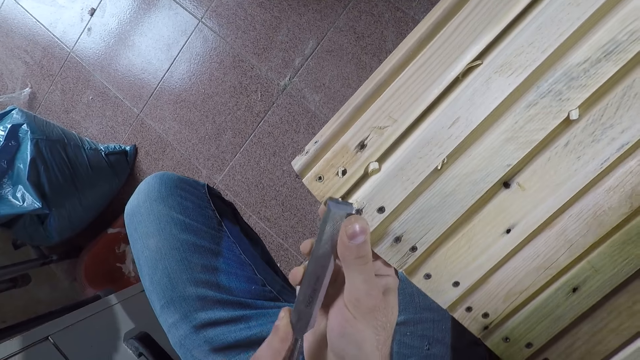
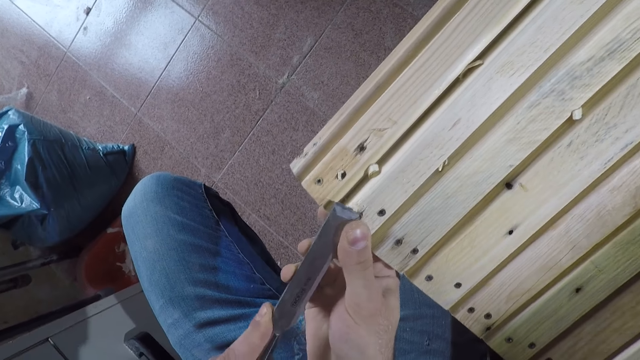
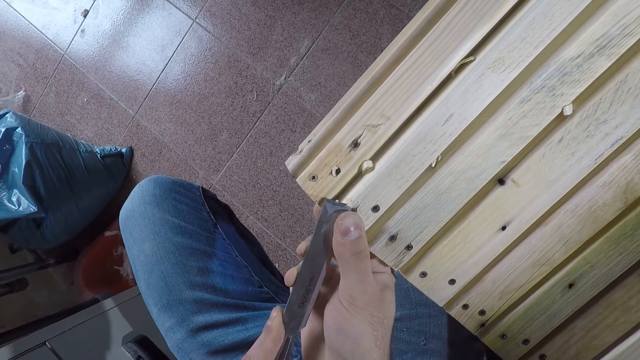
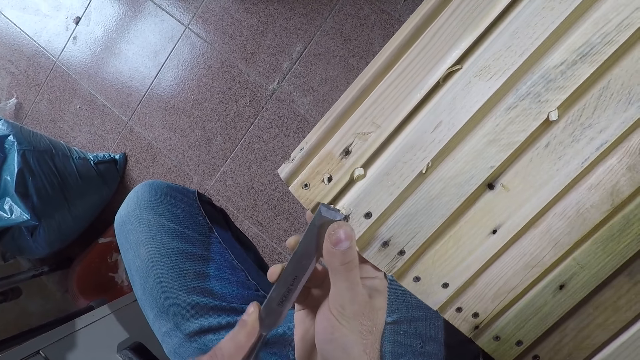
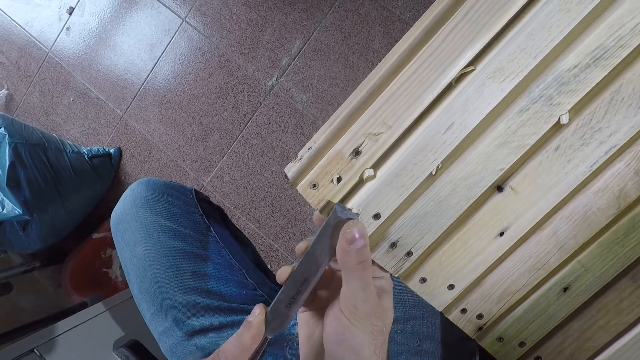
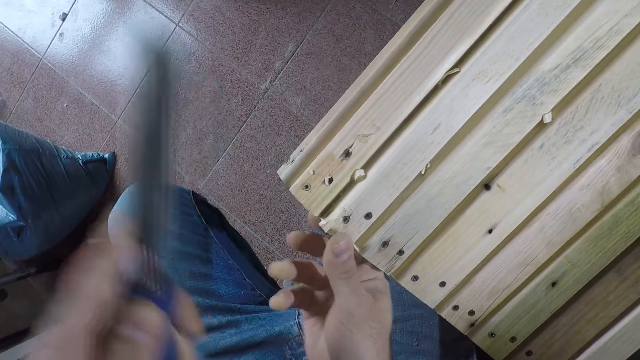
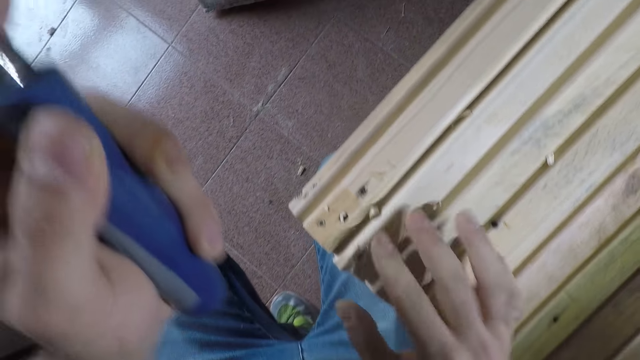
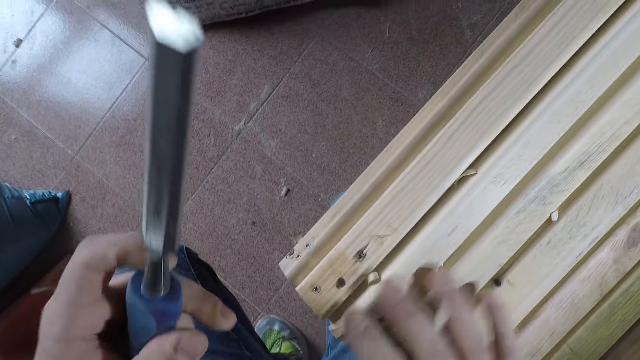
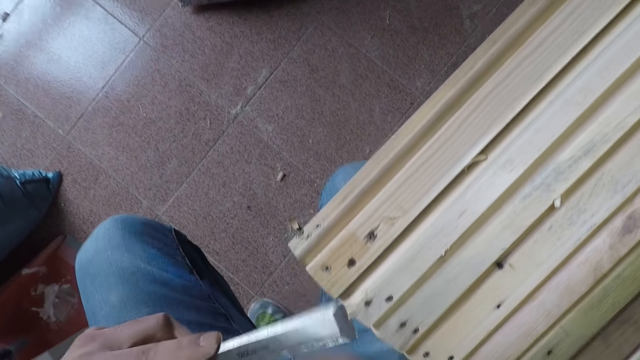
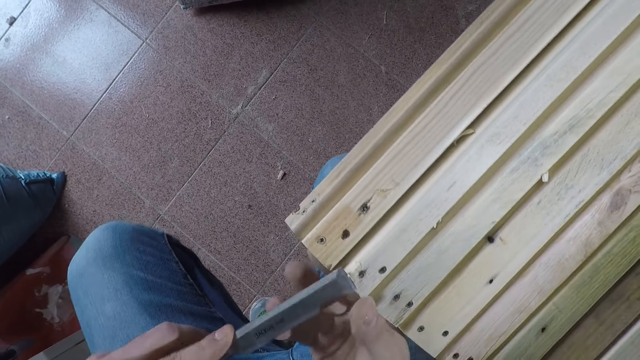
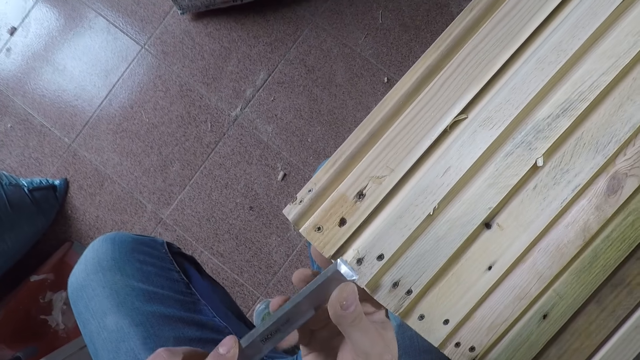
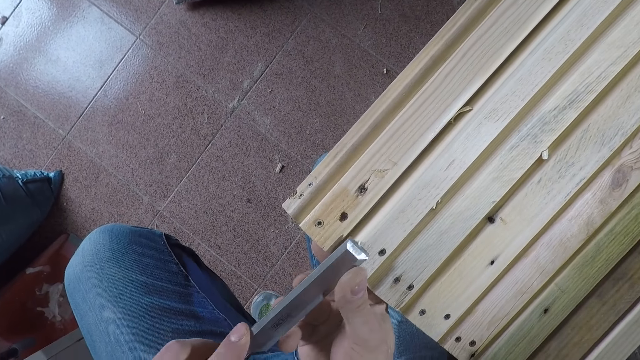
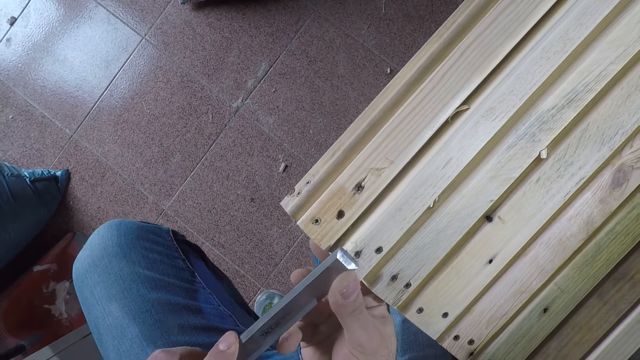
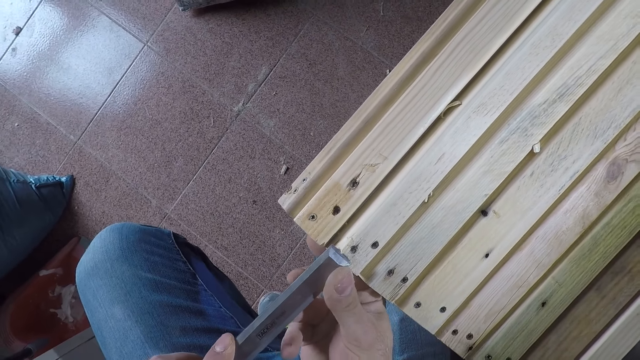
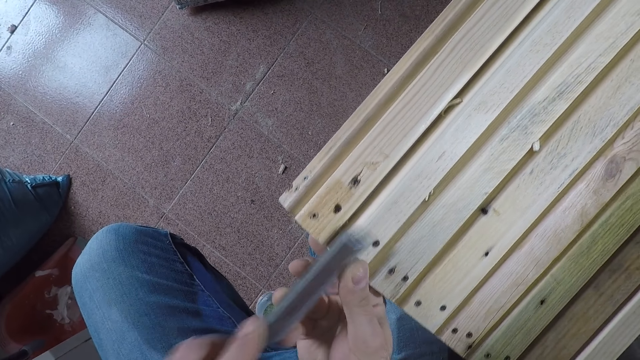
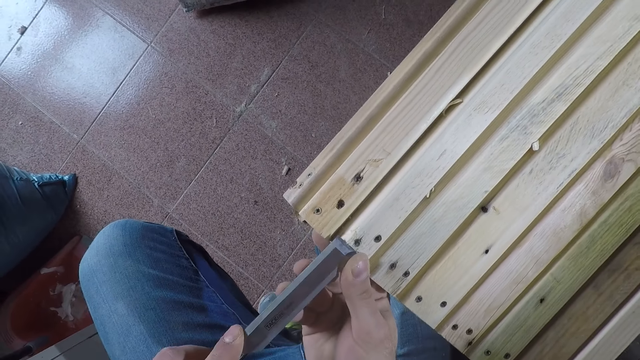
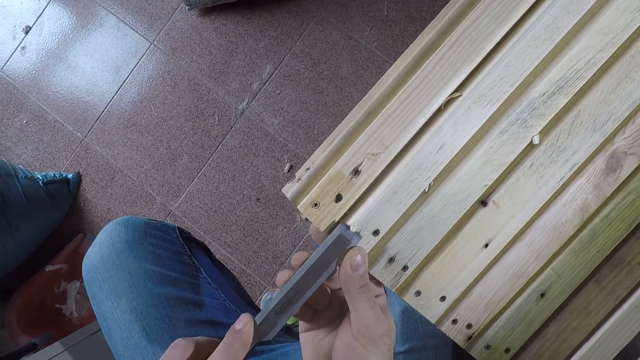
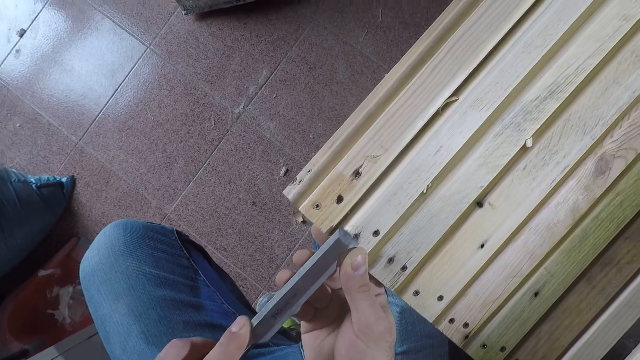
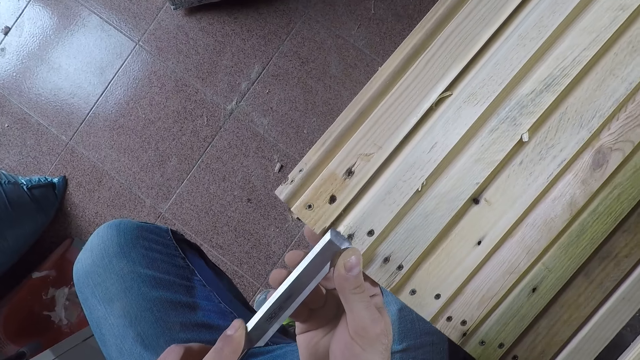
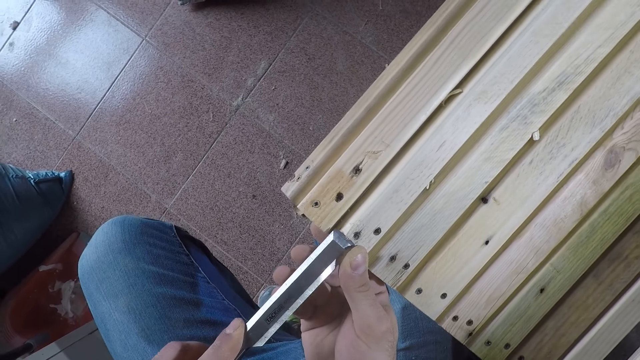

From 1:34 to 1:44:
The camera wearer stops carving. They clear wood carvings with the hand. They carve the bench with the chisel.

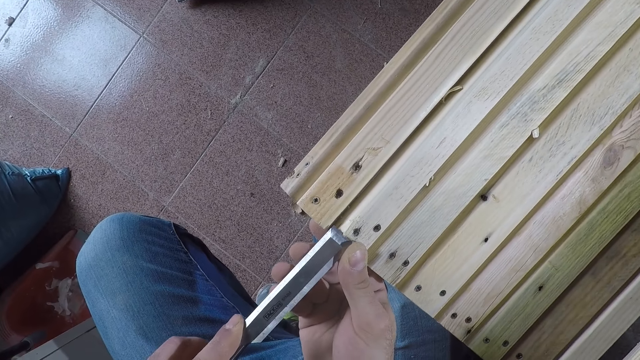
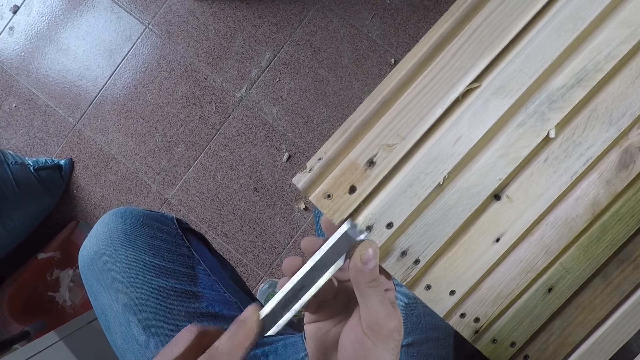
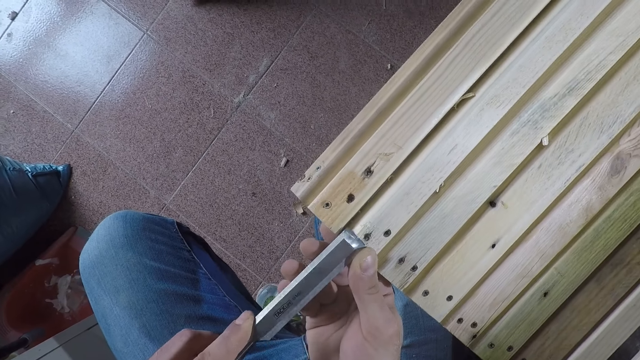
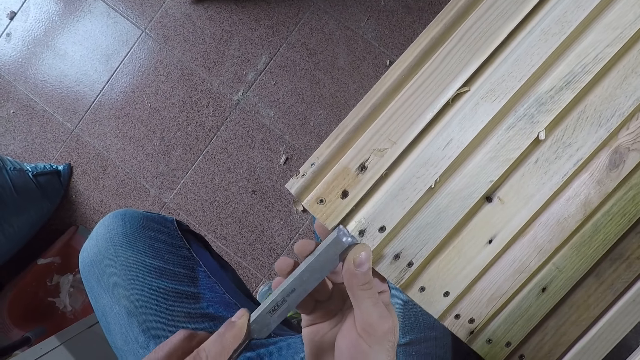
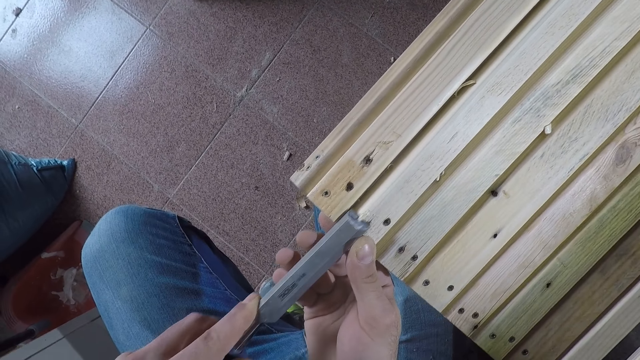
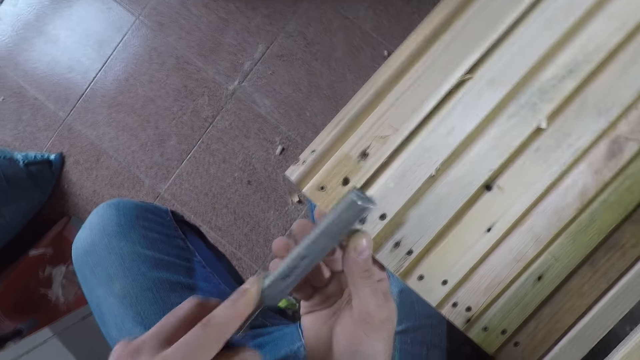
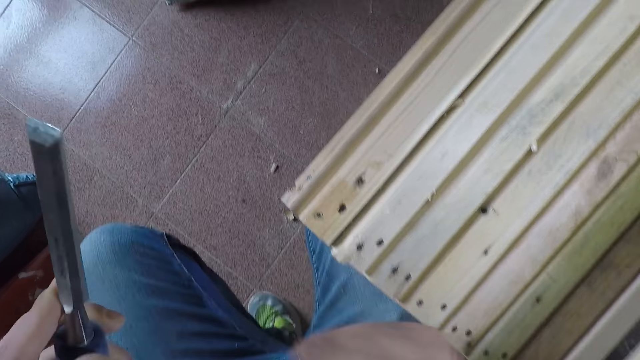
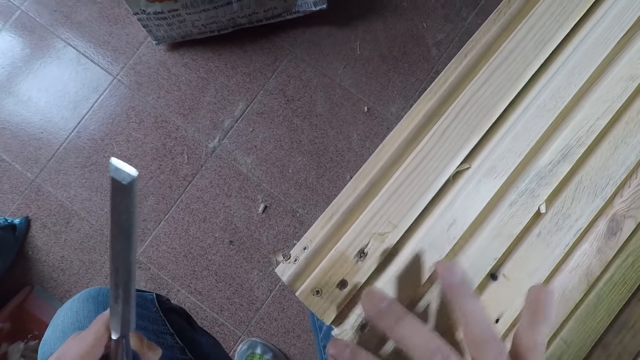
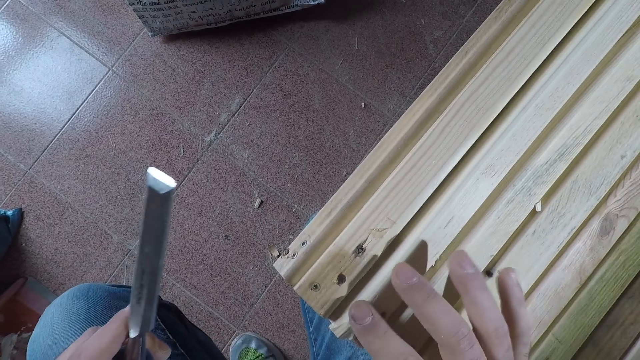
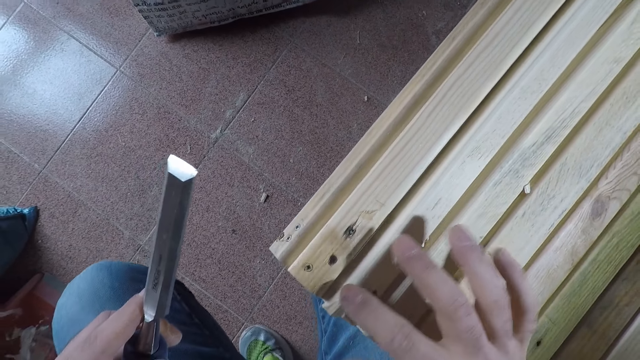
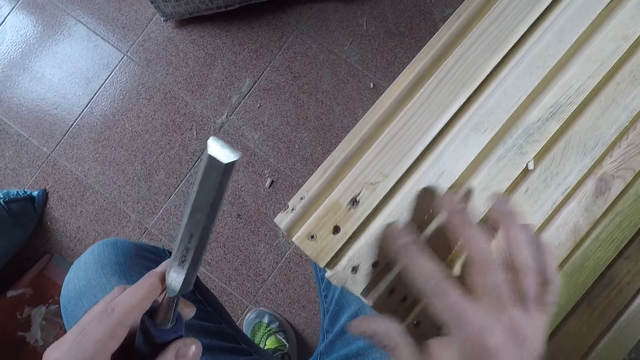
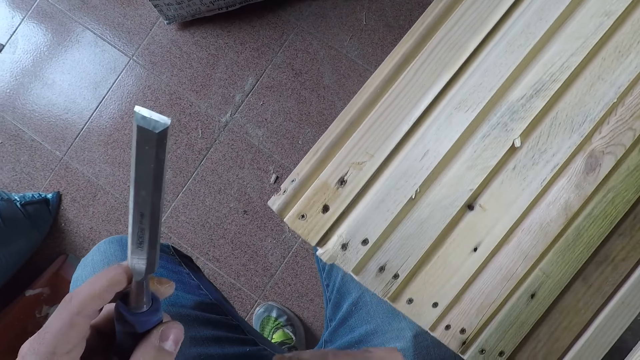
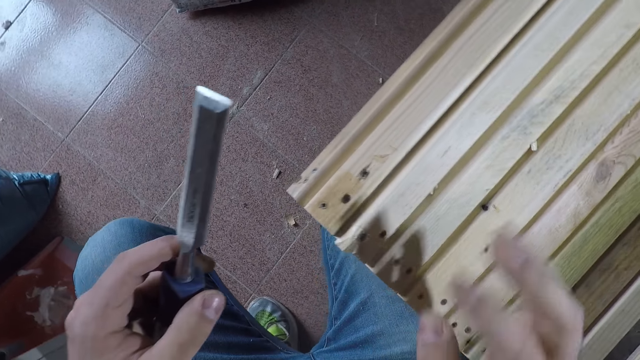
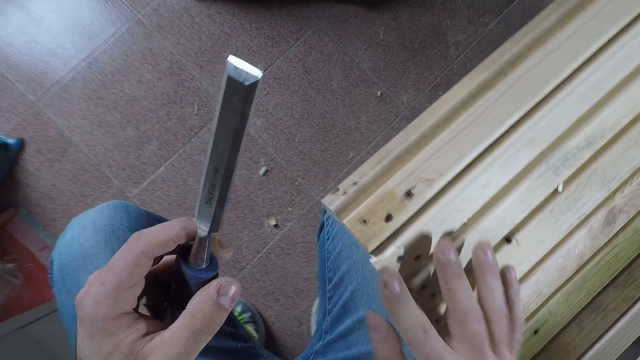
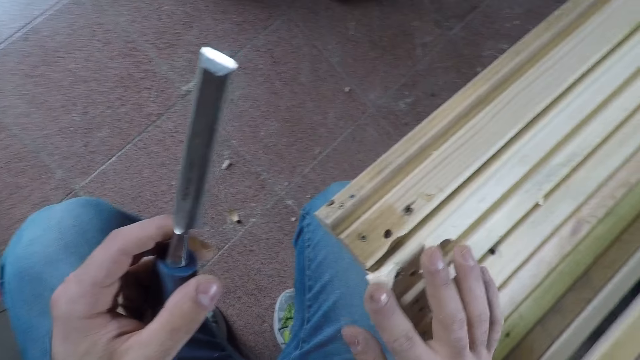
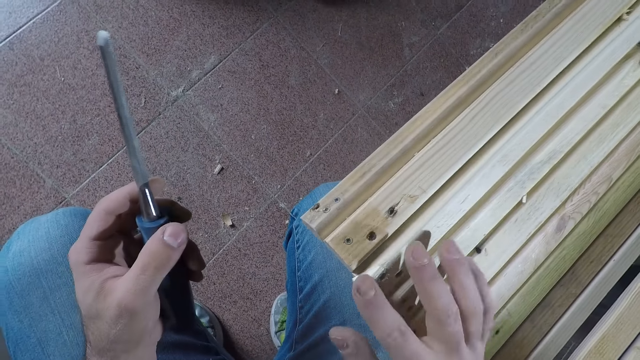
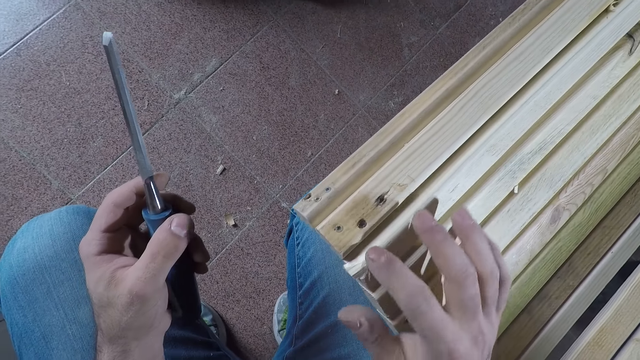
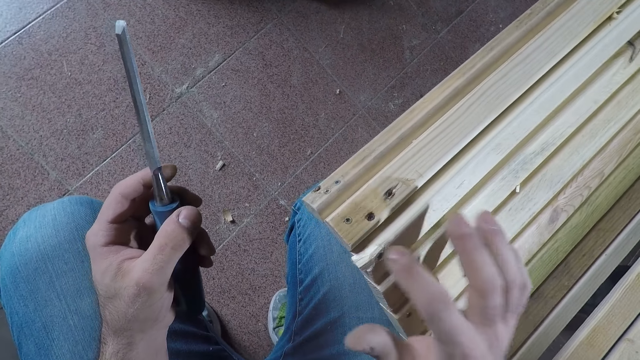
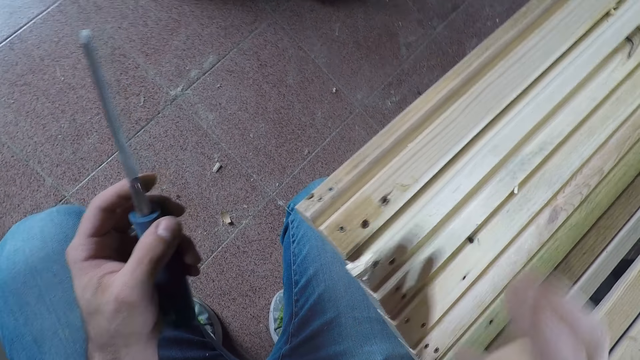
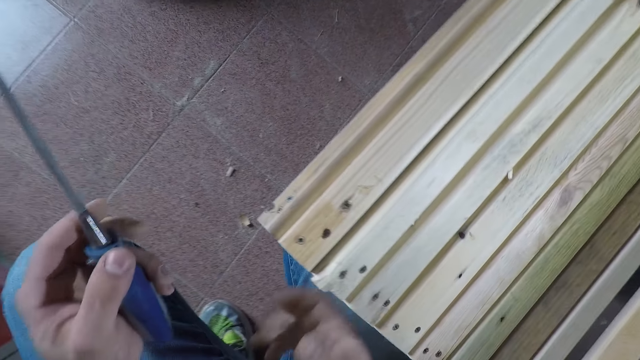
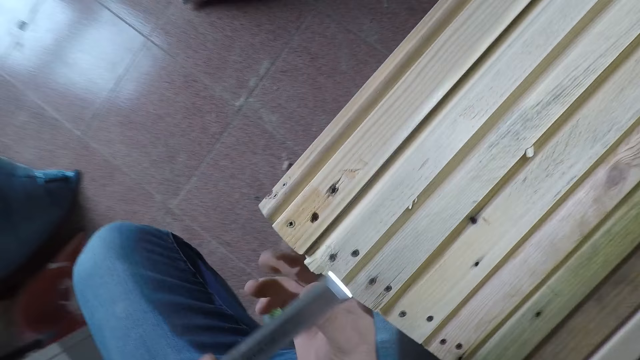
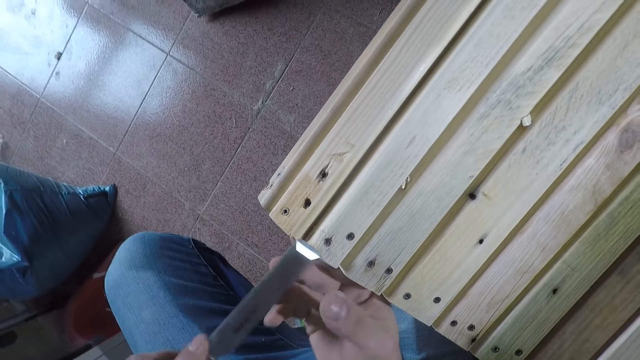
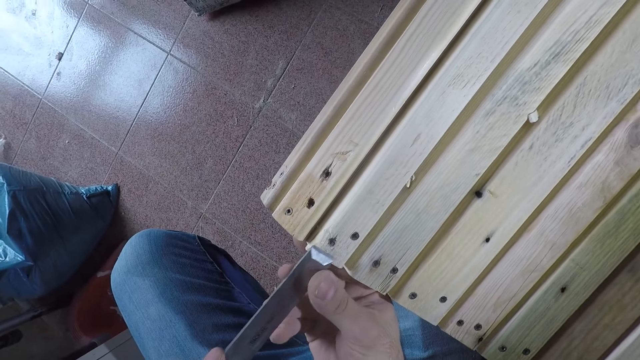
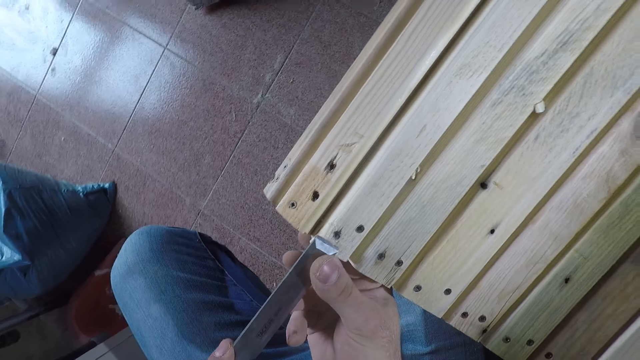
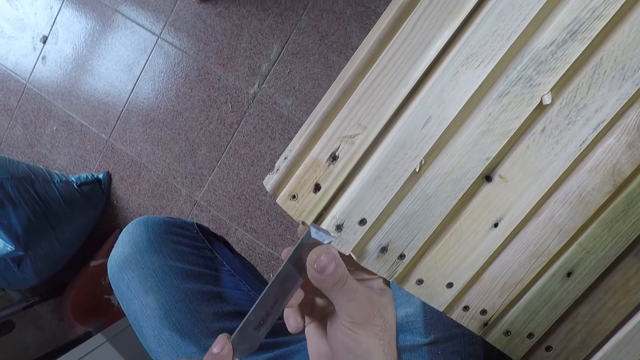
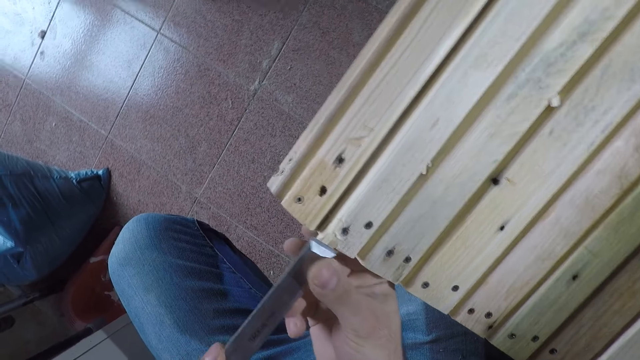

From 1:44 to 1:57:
The camera wearer stops carving. They clear wood carvings with the hand. They carve the bench with the chisel.
